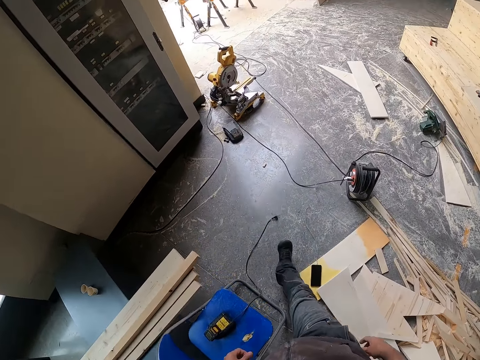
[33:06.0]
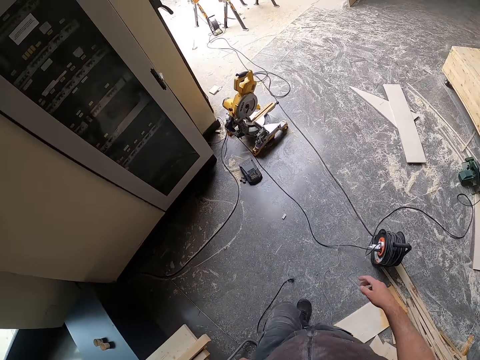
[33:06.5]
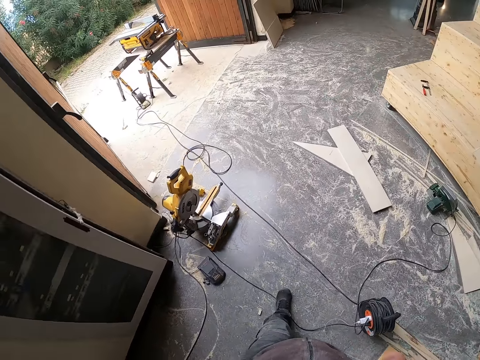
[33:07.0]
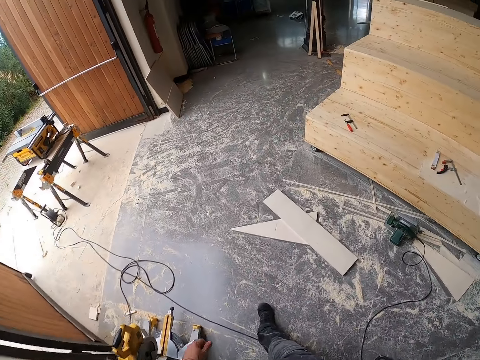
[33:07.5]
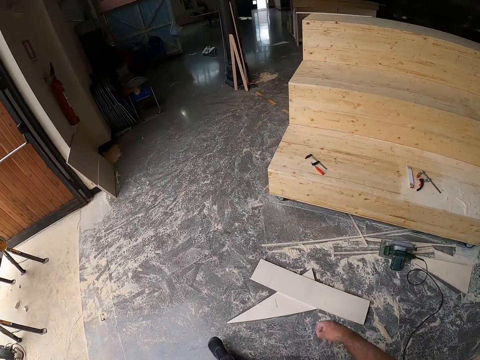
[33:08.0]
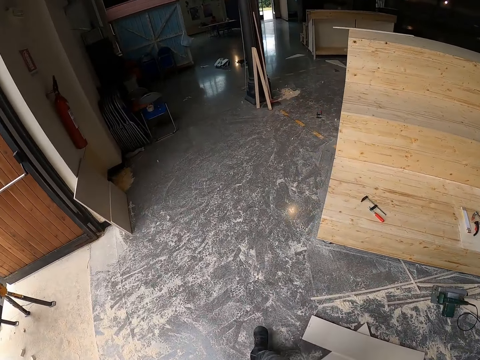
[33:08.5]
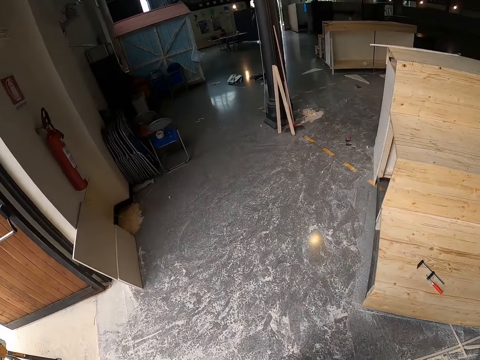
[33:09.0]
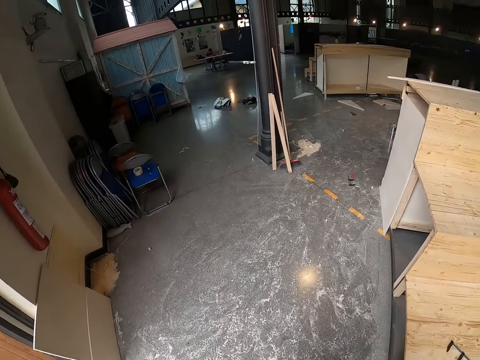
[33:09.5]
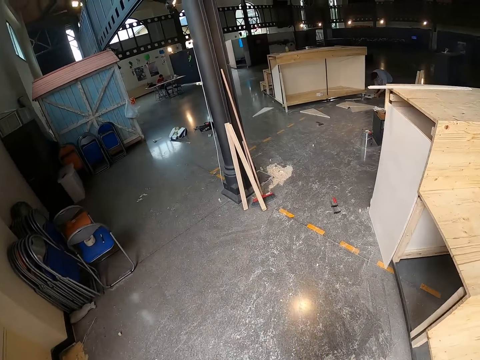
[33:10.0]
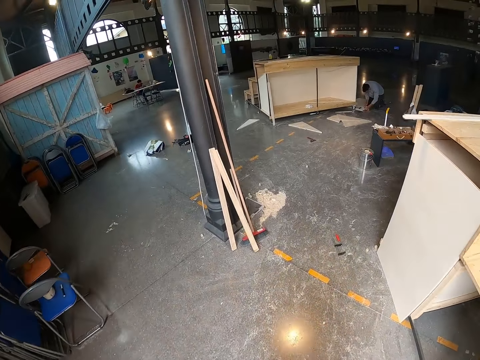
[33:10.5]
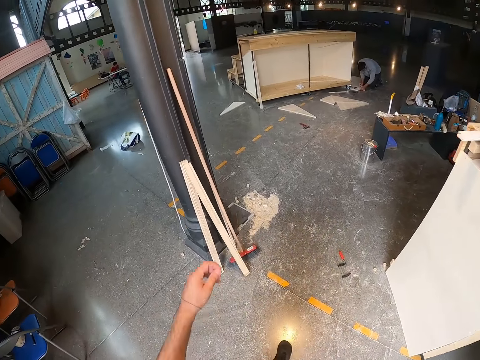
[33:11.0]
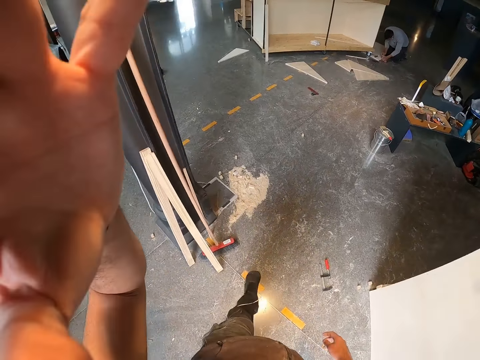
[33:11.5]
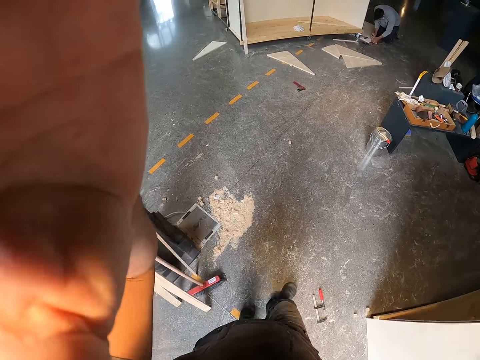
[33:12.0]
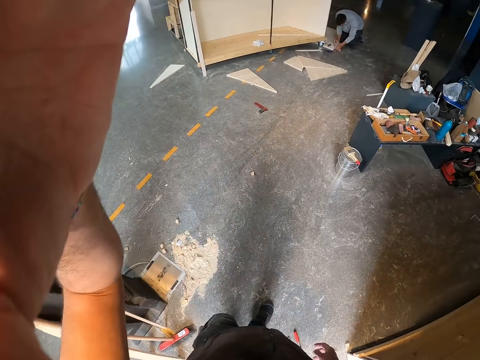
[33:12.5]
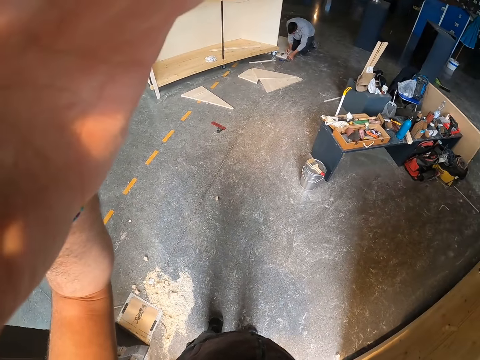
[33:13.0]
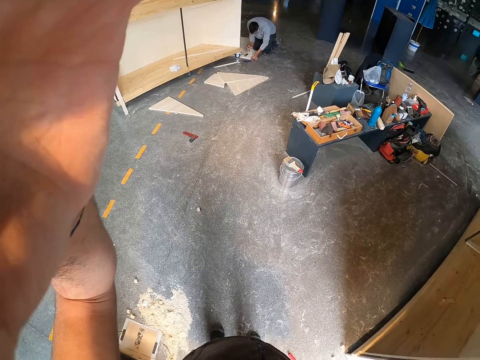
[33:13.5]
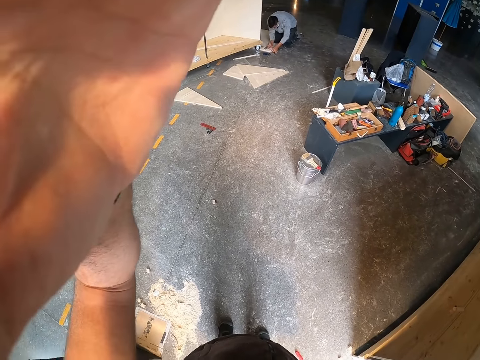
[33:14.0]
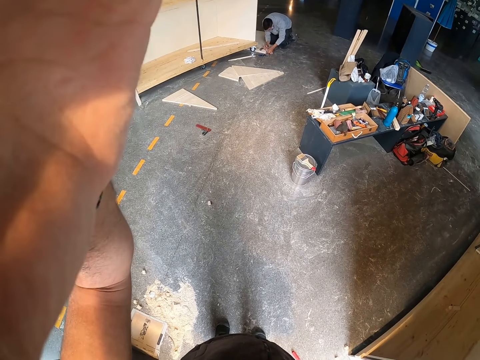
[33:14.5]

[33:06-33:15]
The camera wearer raises his left hand. He adjusts a camera.
